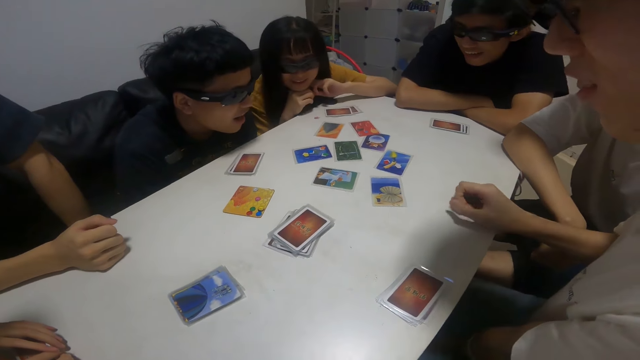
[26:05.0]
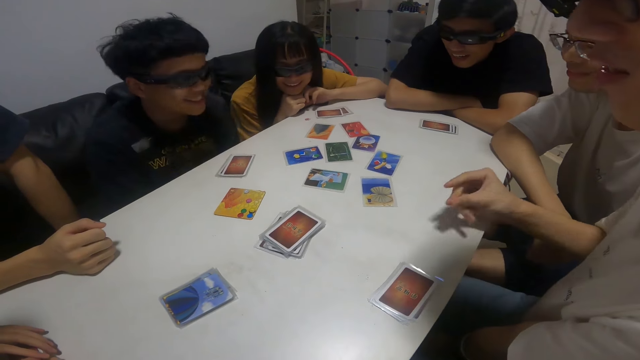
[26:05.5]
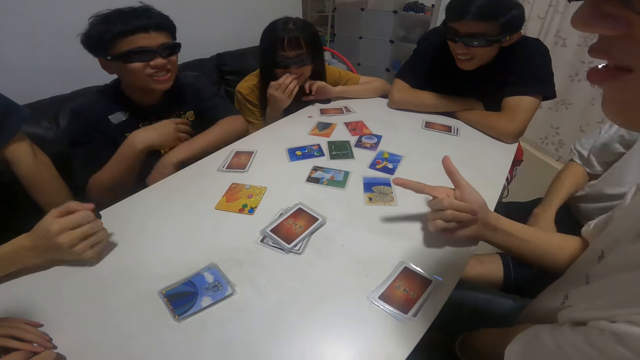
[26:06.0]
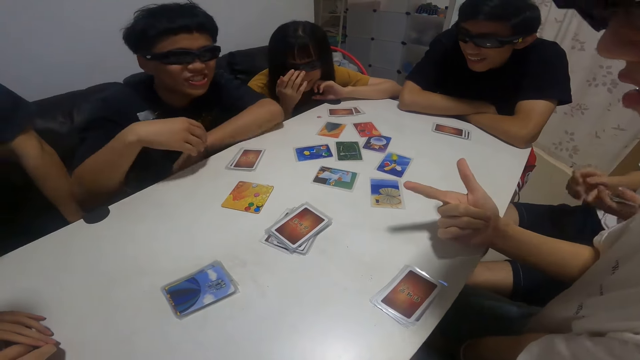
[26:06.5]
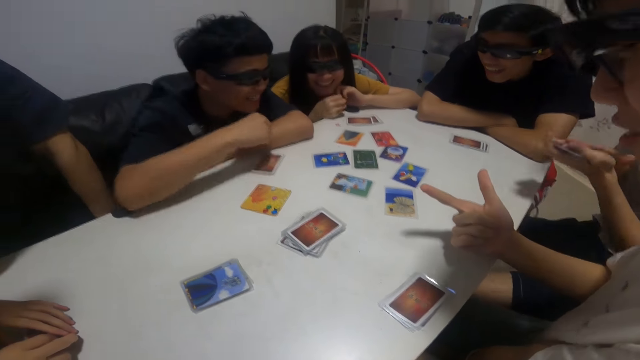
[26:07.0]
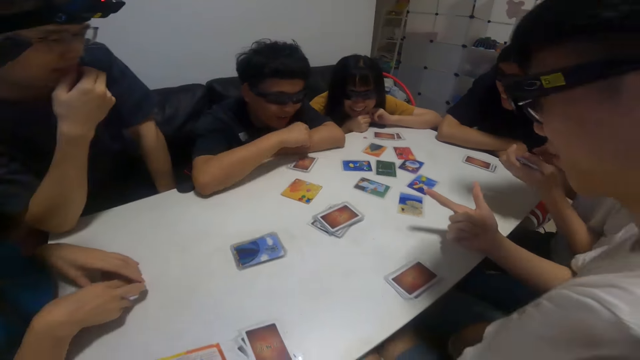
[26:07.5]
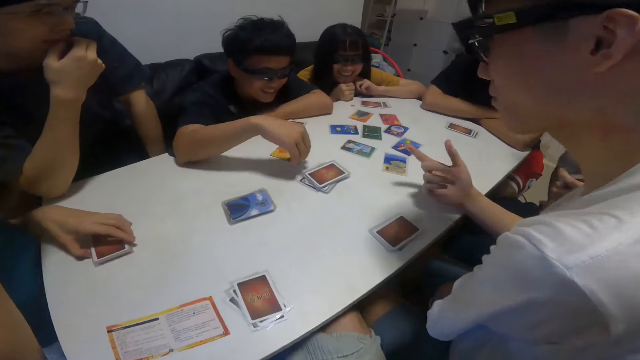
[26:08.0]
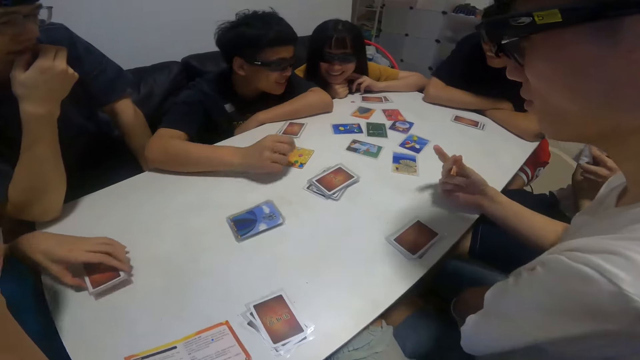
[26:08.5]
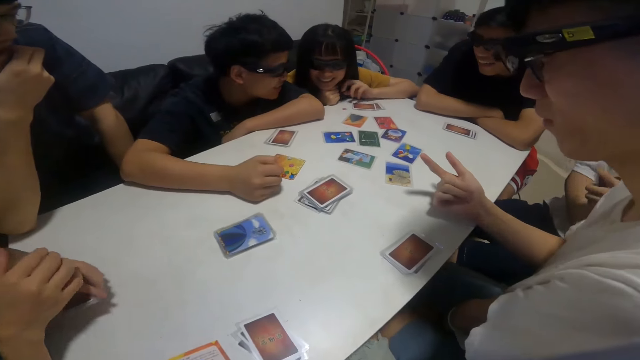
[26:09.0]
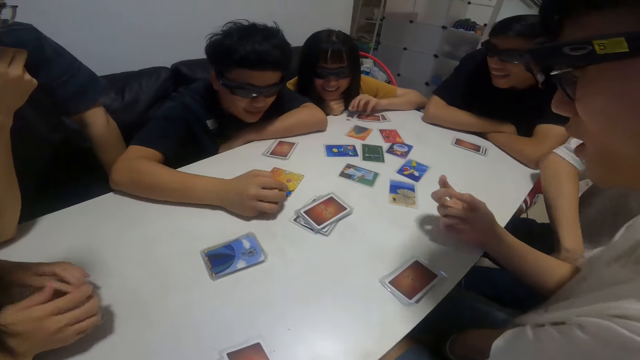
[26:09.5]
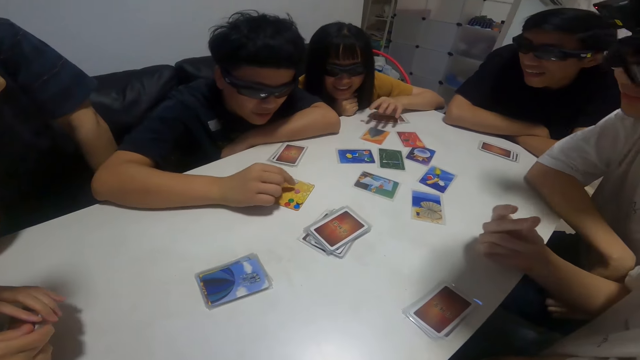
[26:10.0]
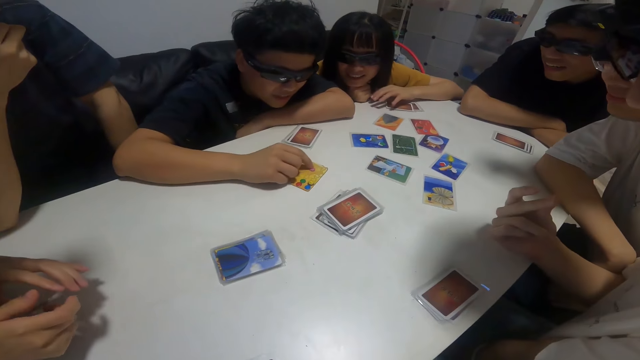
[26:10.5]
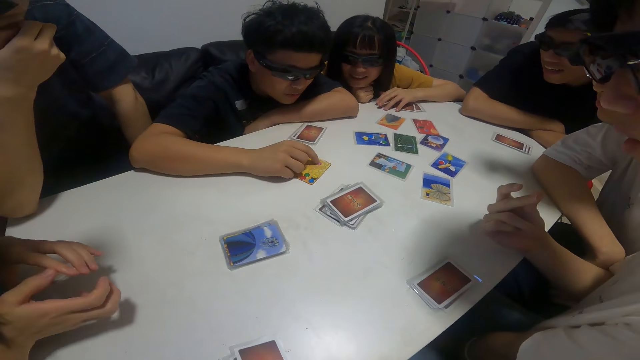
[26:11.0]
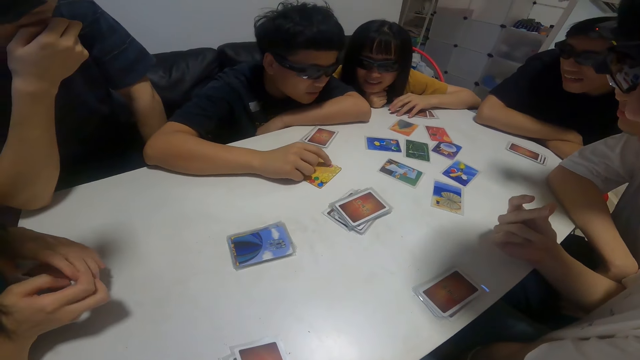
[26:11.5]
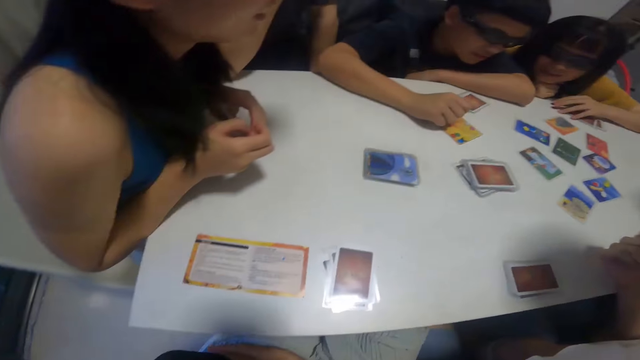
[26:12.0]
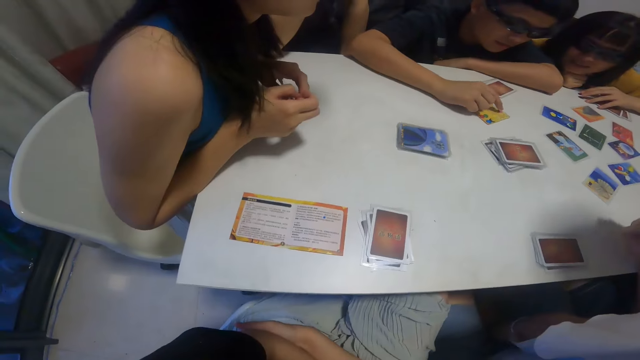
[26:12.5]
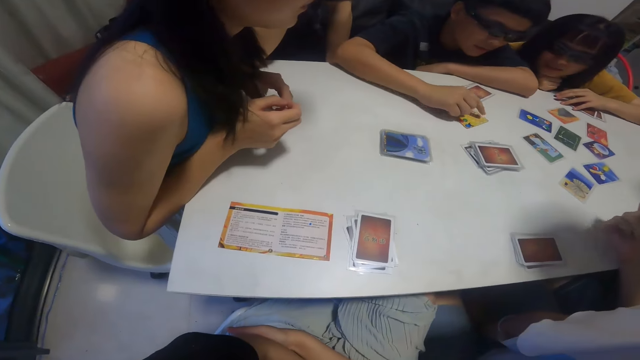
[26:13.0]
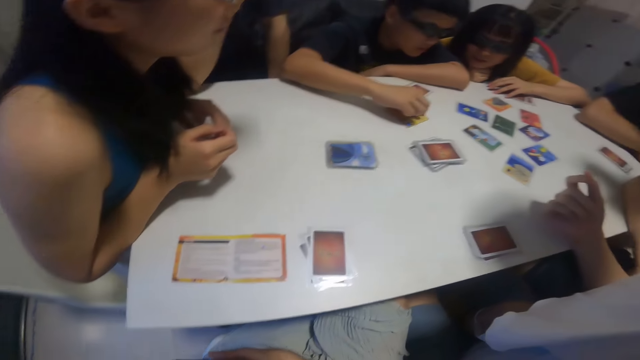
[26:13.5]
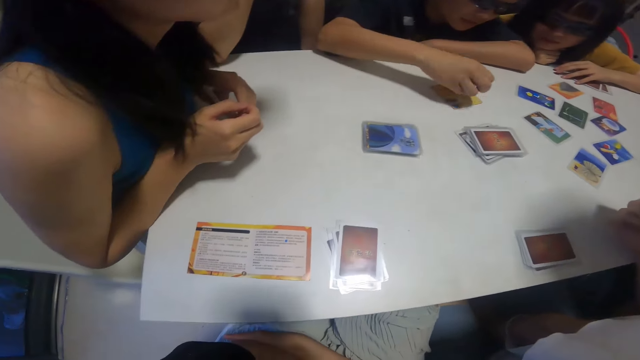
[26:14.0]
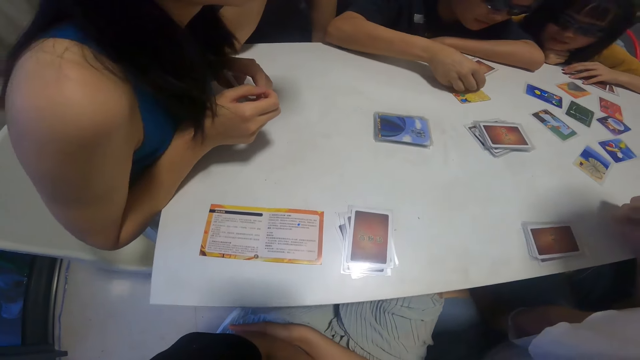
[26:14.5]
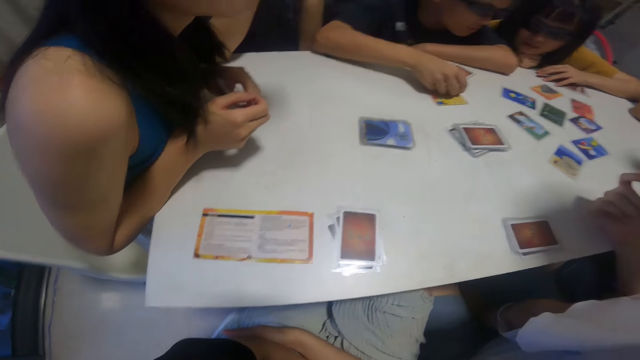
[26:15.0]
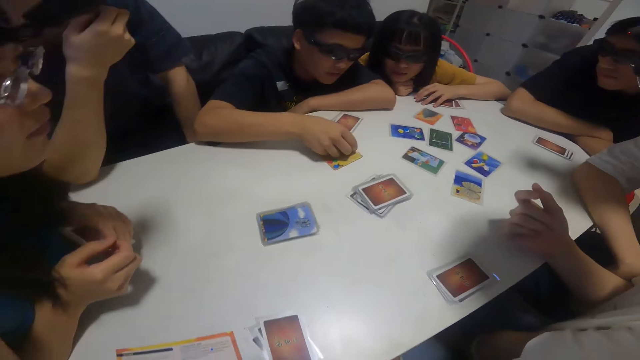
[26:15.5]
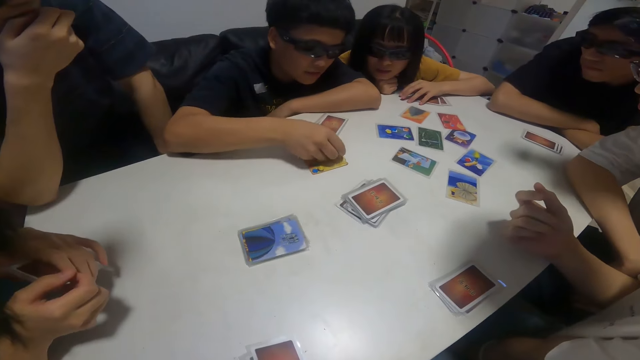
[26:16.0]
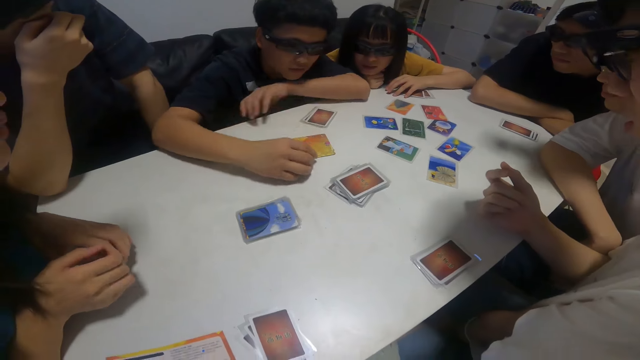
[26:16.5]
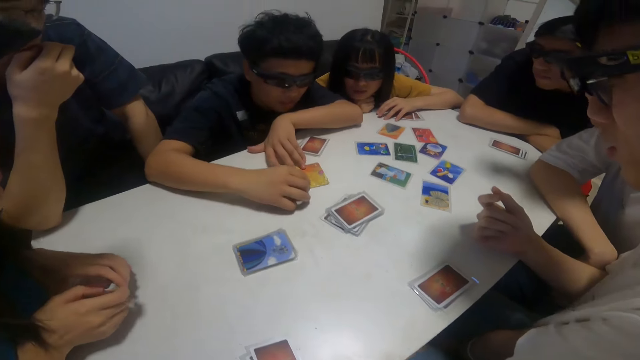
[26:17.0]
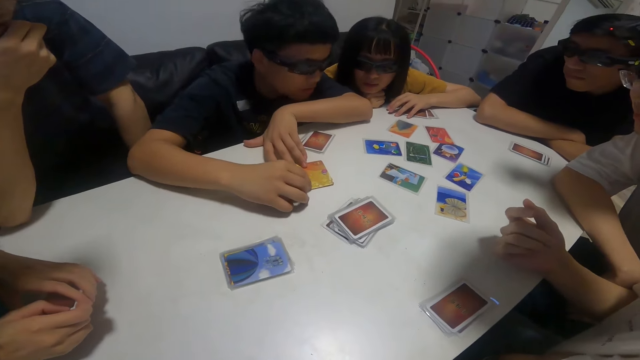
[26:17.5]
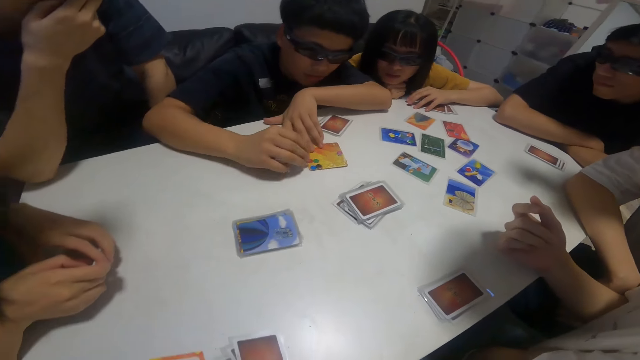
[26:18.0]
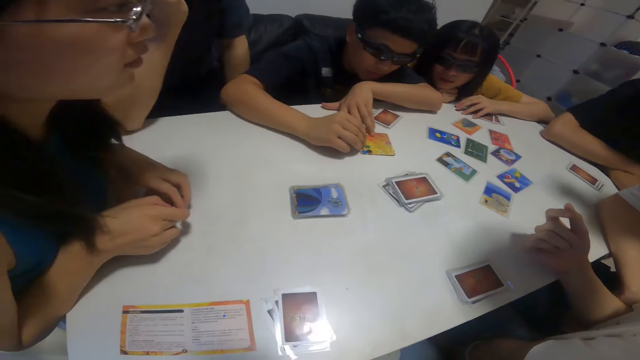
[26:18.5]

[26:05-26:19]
The girl picks up cards on the table with her left hand. The boy touches pebbles on the table with his right hand. A person moves the token point in the middle of the table. The camera wearer looks around.

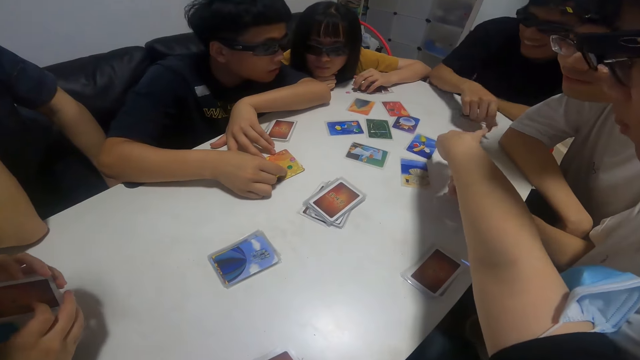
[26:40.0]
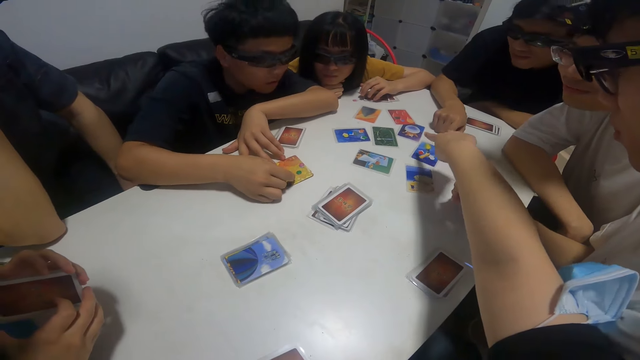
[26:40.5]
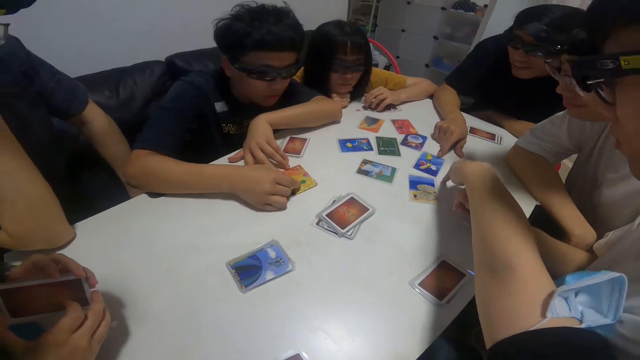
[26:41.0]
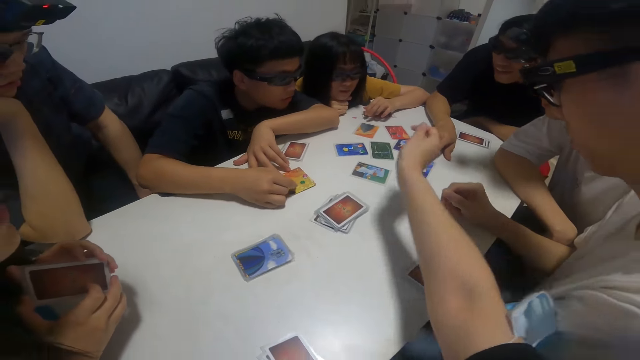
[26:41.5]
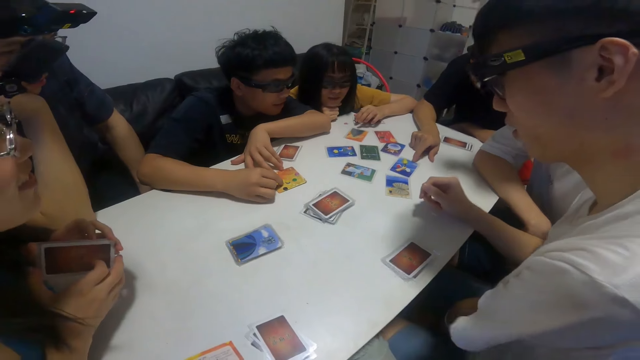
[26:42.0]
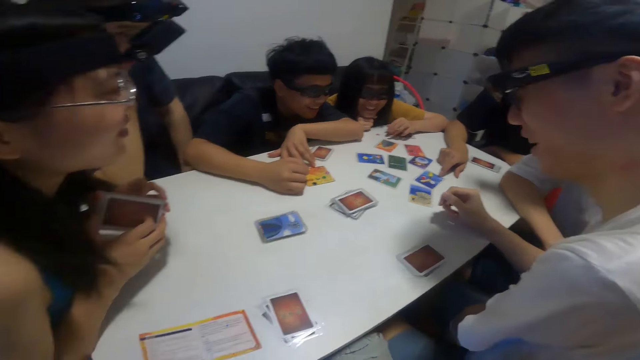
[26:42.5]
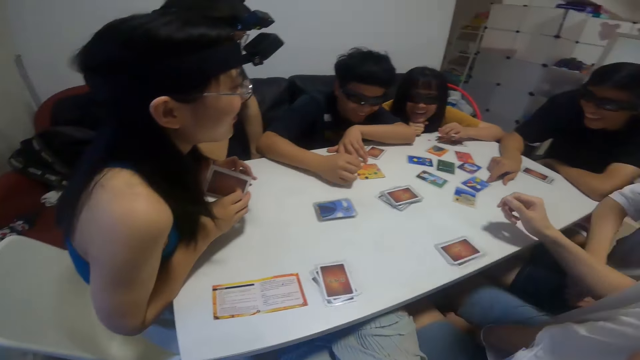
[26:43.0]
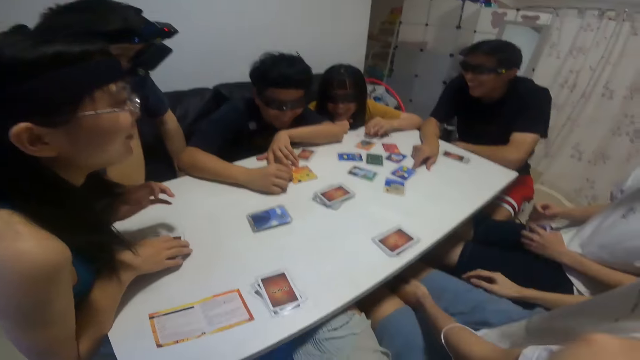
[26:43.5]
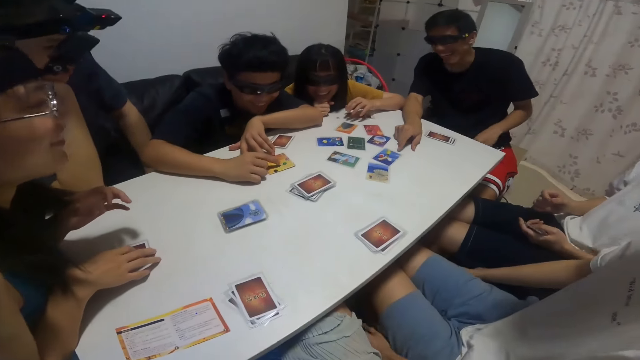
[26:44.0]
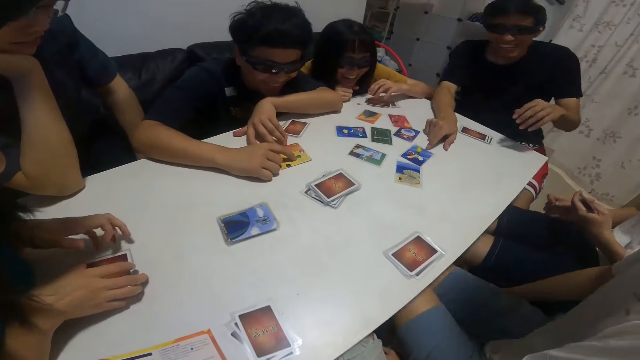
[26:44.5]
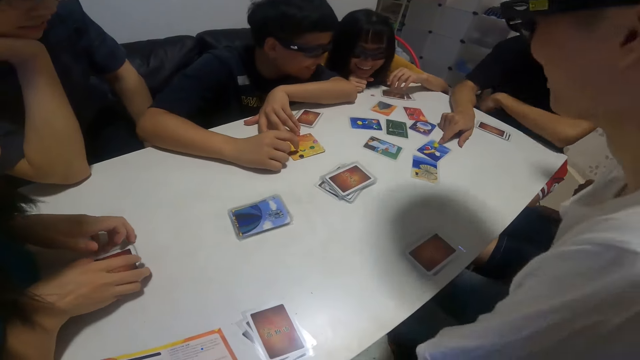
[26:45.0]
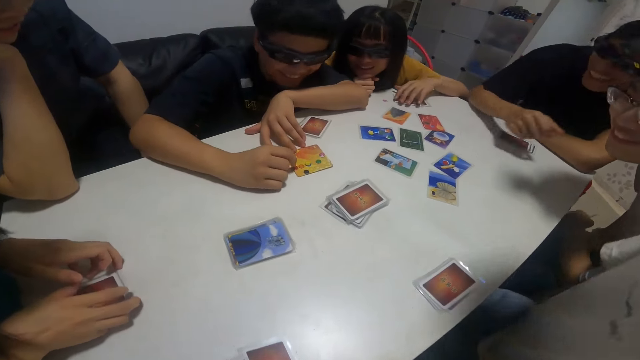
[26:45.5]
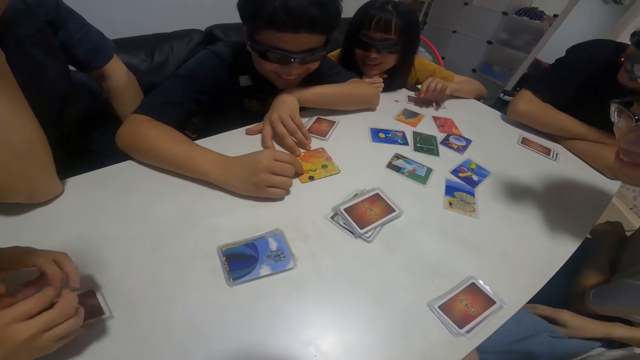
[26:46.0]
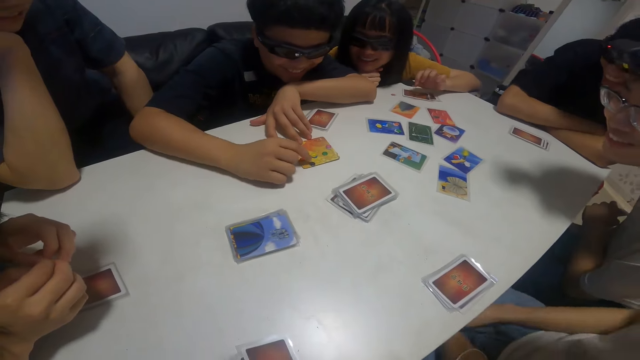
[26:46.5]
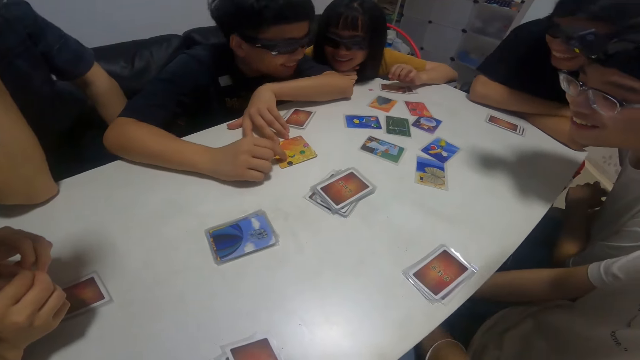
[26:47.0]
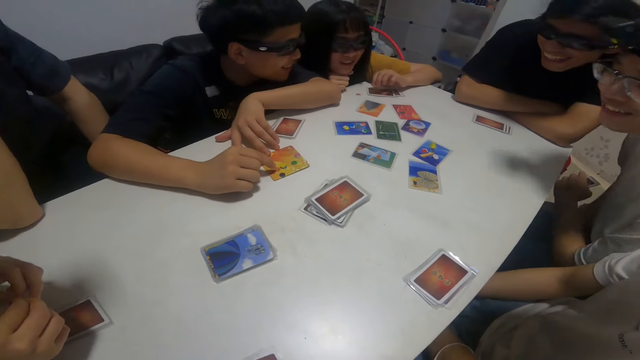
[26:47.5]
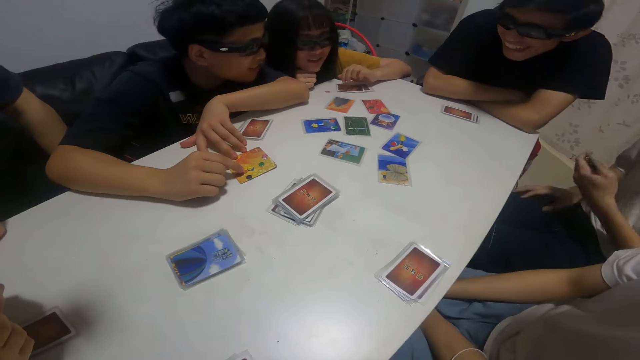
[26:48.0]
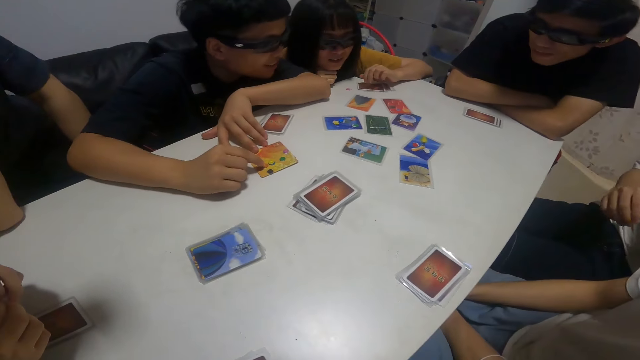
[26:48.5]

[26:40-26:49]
A boy touches a card on the table with his right finger. Another boy touches pebbles on the table with his right hand.
